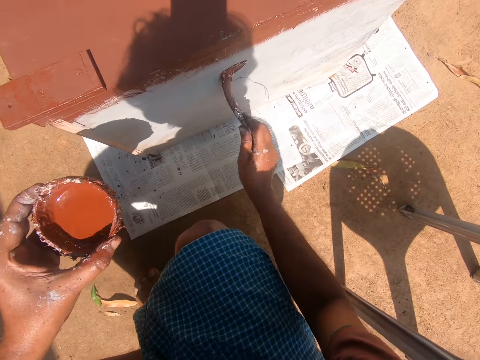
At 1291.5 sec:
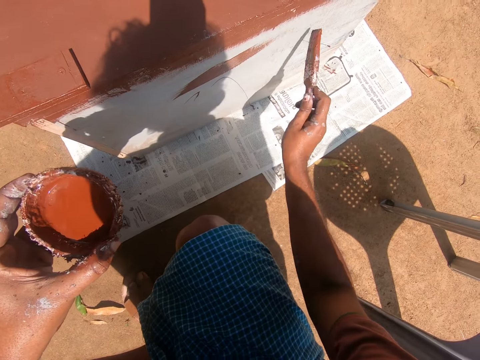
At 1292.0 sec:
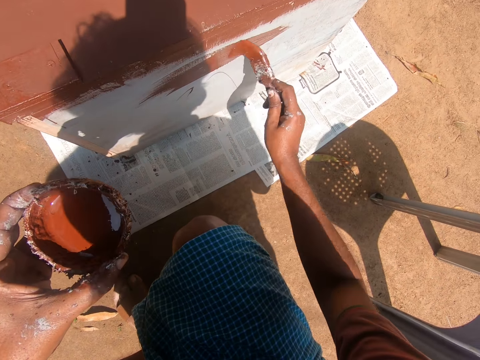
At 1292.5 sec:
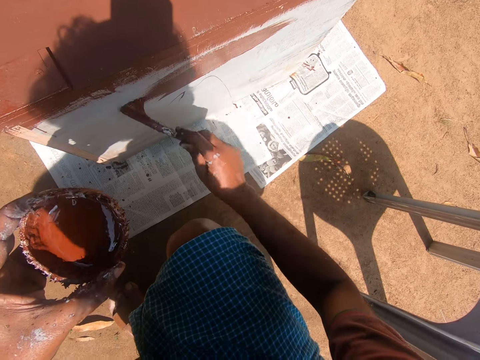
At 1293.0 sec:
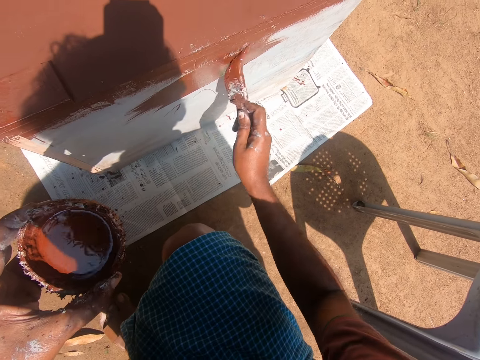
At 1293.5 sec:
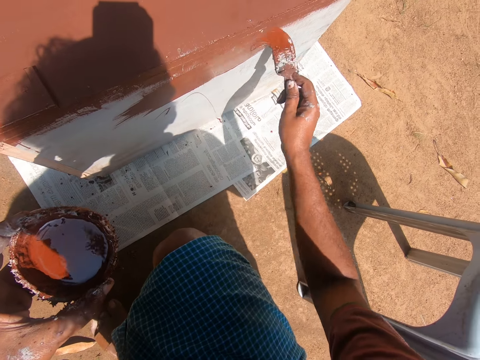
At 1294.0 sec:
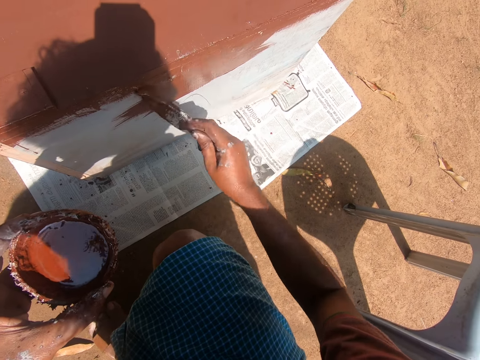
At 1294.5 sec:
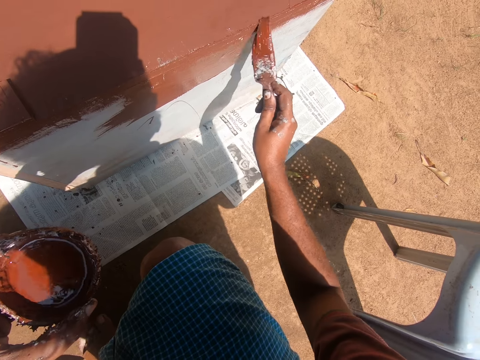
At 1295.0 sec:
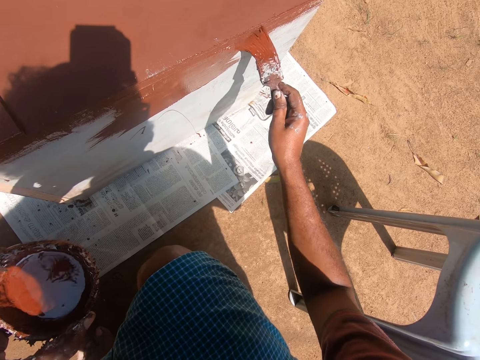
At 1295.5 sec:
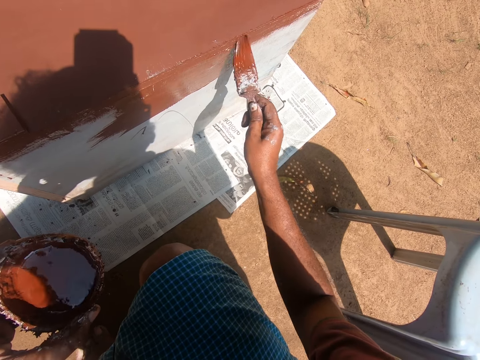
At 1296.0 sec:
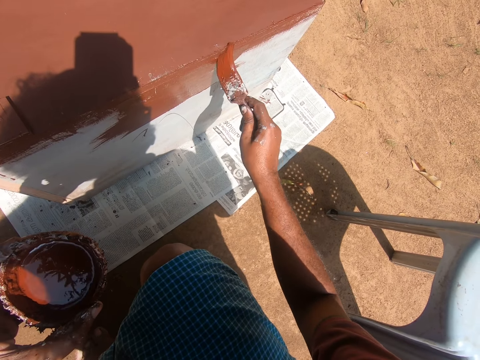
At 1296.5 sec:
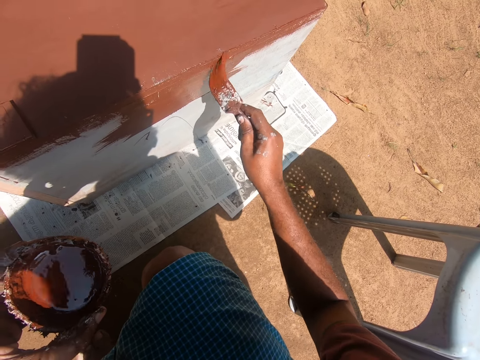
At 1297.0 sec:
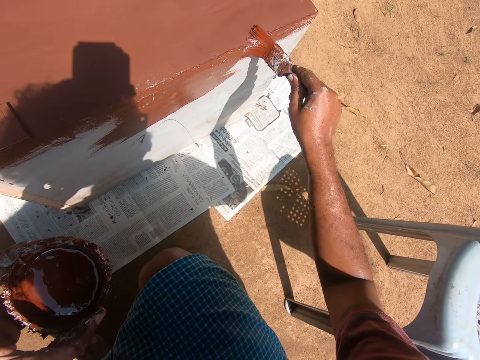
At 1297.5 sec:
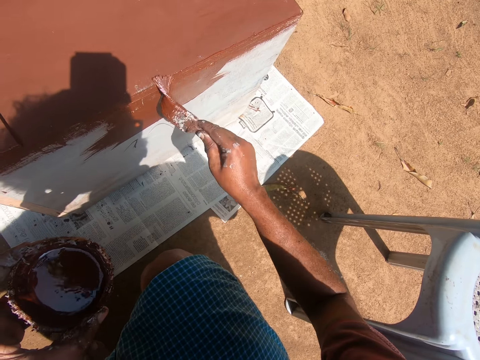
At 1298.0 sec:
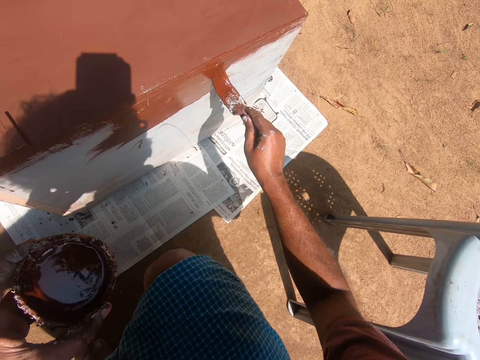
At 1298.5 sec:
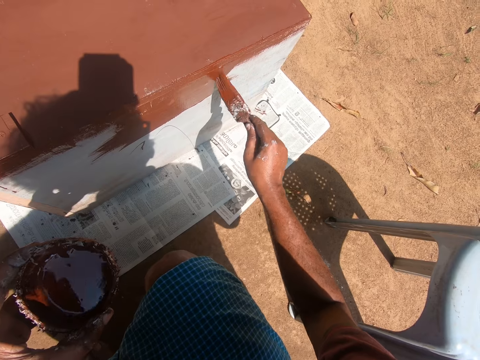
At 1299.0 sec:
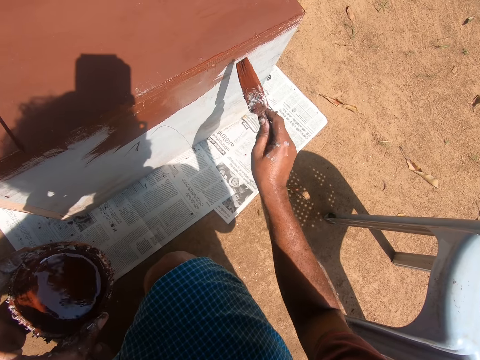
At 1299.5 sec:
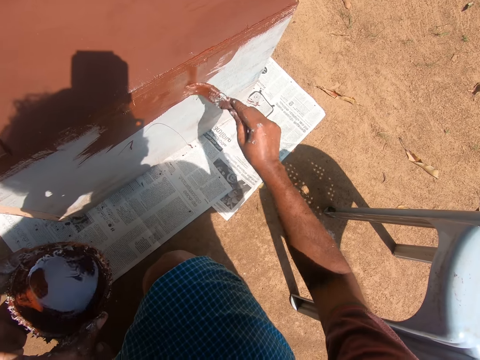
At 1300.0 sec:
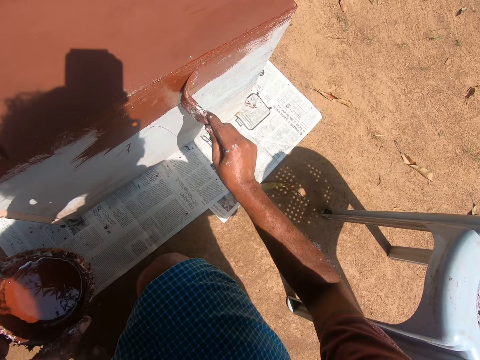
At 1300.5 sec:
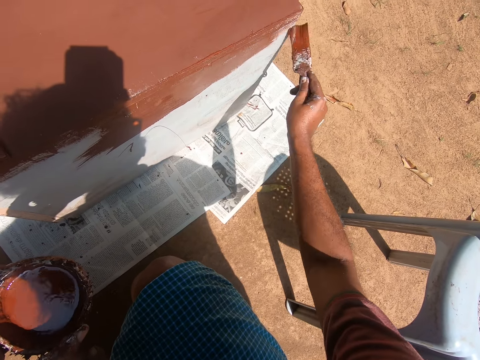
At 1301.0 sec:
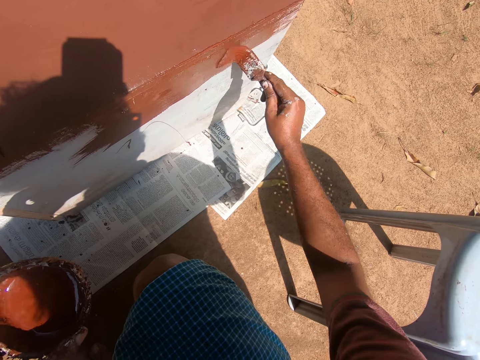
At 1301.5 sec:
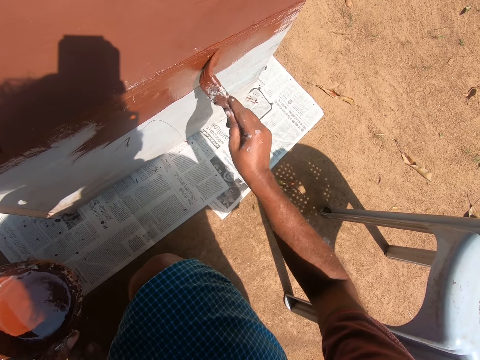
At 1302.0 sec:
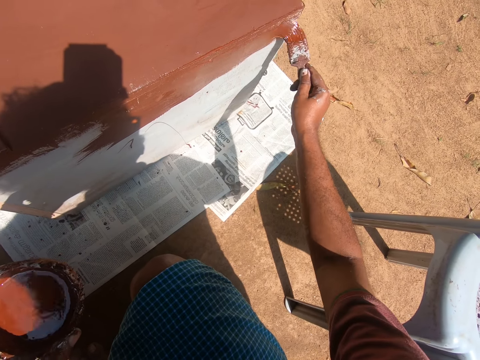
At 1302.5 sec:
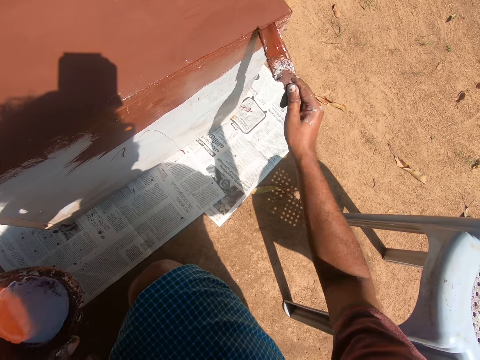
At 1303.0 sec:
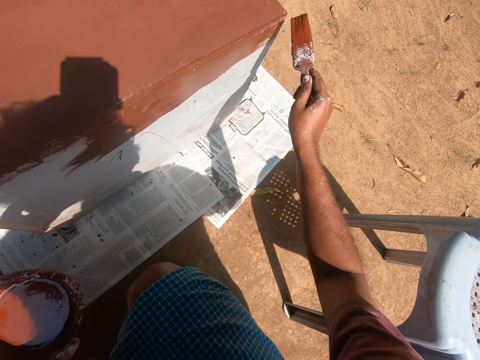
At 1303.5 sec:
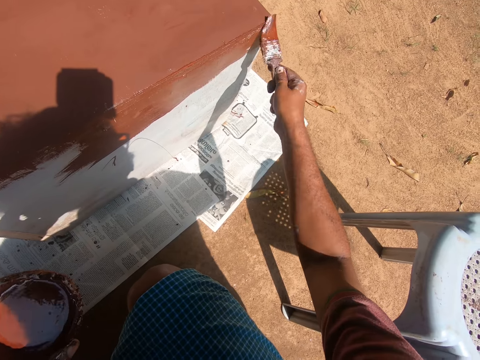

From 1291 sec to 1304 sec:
The camera wearer paints the cupboard with the paint brush.

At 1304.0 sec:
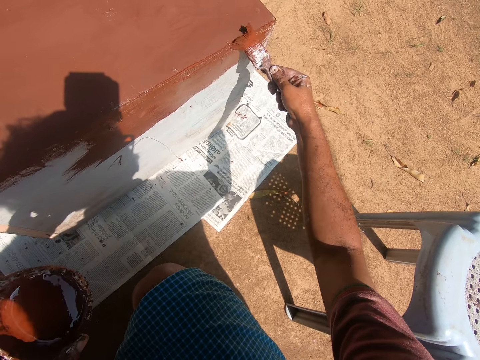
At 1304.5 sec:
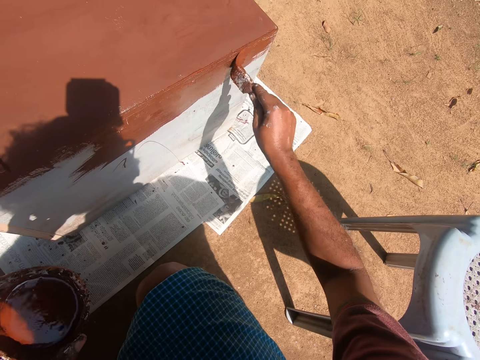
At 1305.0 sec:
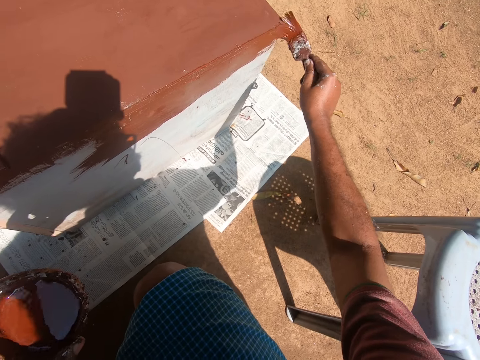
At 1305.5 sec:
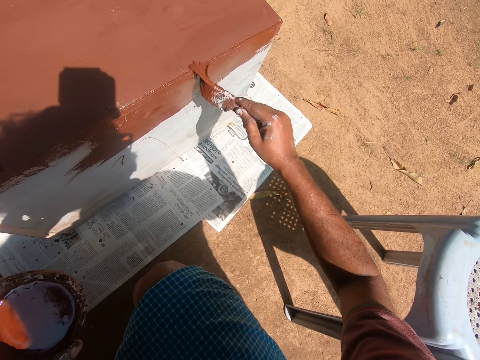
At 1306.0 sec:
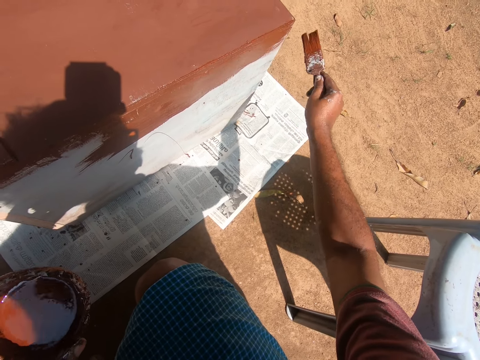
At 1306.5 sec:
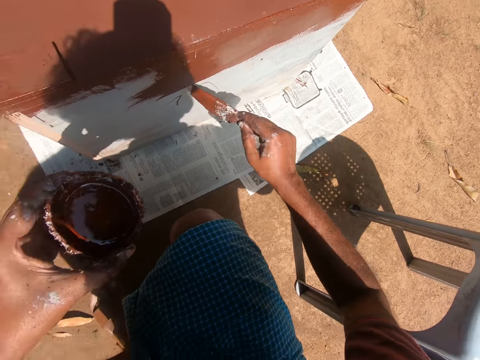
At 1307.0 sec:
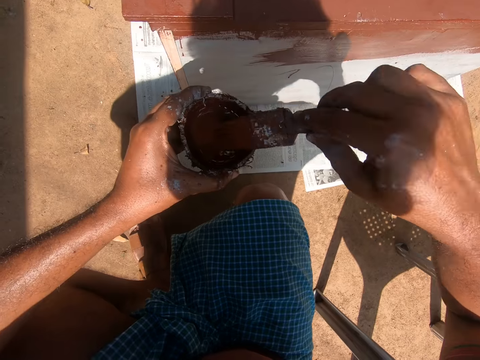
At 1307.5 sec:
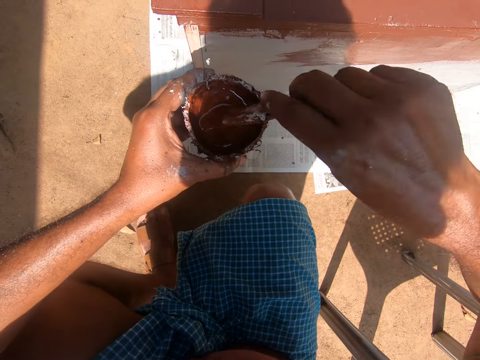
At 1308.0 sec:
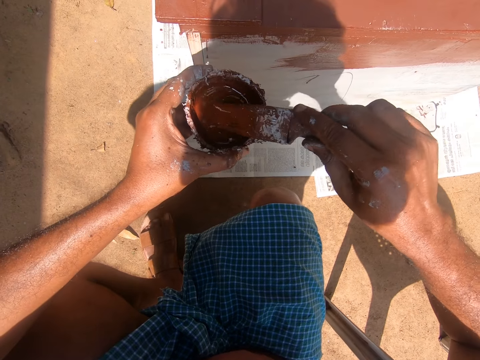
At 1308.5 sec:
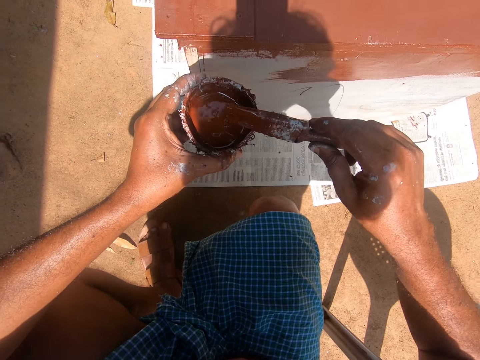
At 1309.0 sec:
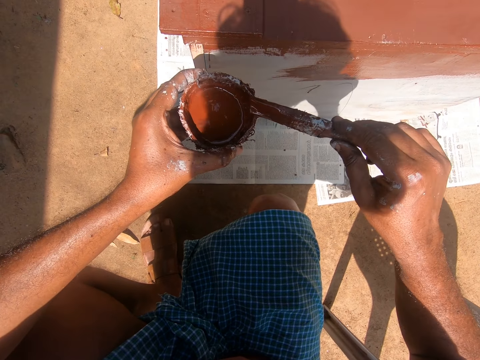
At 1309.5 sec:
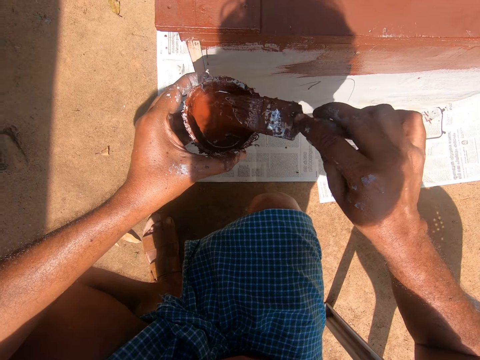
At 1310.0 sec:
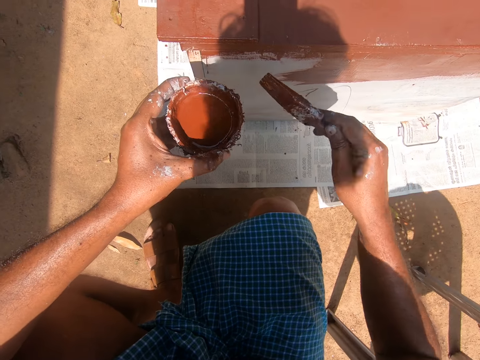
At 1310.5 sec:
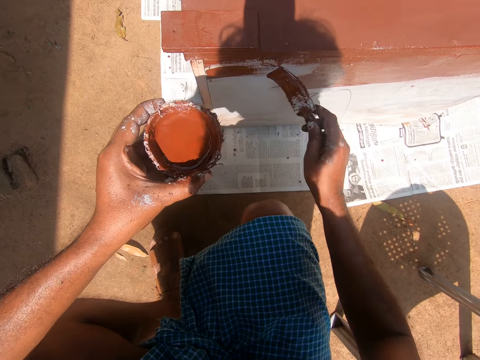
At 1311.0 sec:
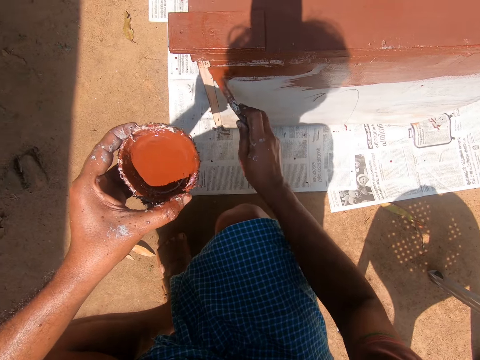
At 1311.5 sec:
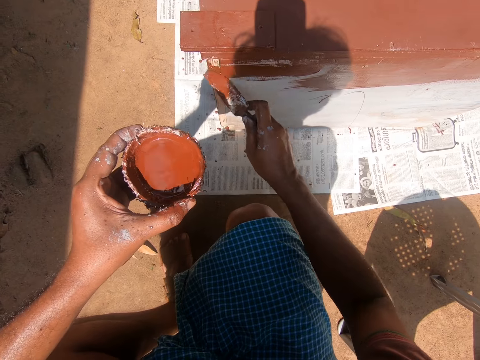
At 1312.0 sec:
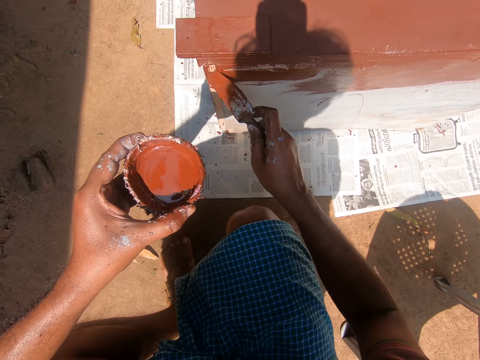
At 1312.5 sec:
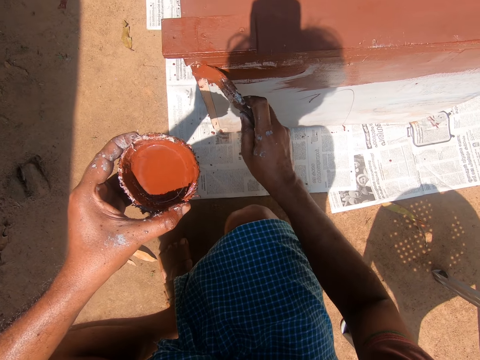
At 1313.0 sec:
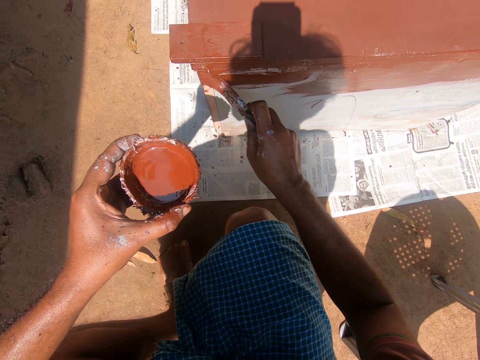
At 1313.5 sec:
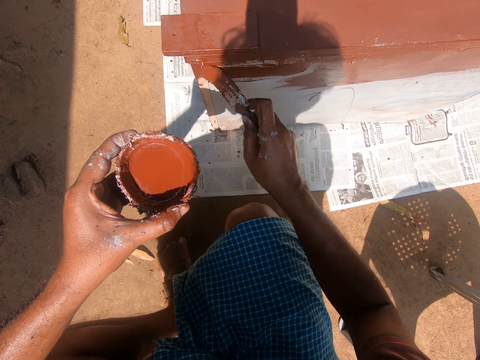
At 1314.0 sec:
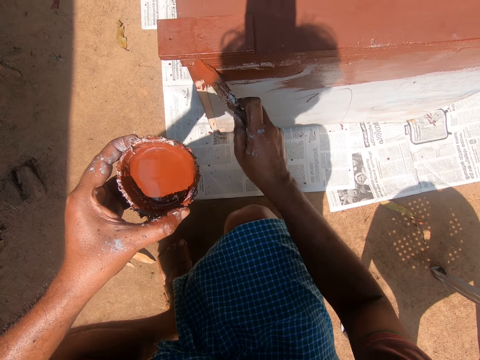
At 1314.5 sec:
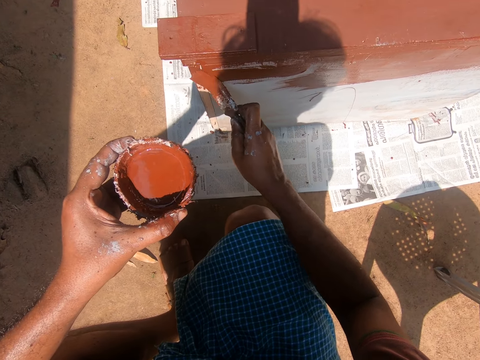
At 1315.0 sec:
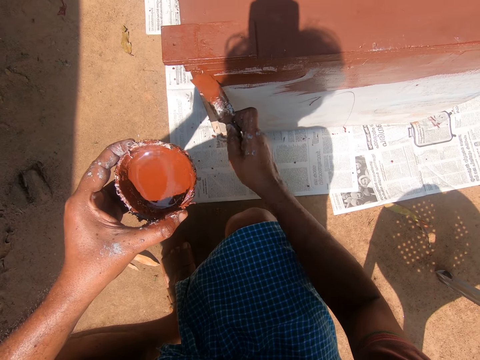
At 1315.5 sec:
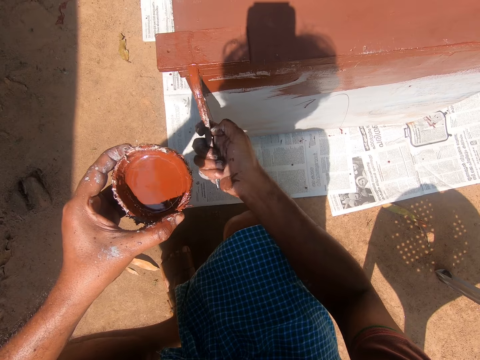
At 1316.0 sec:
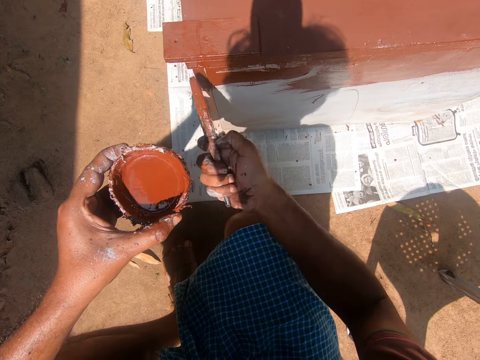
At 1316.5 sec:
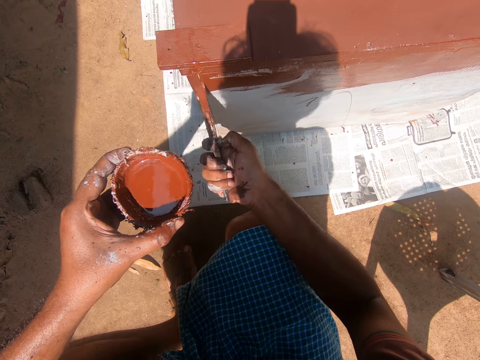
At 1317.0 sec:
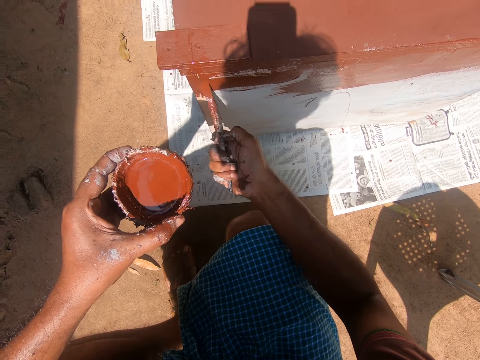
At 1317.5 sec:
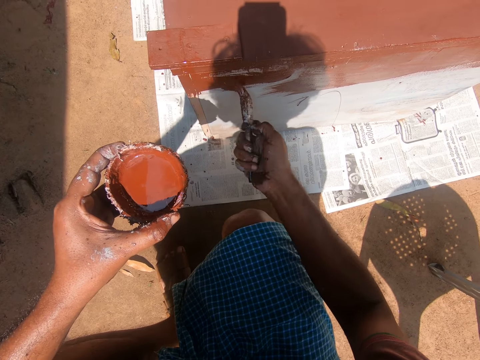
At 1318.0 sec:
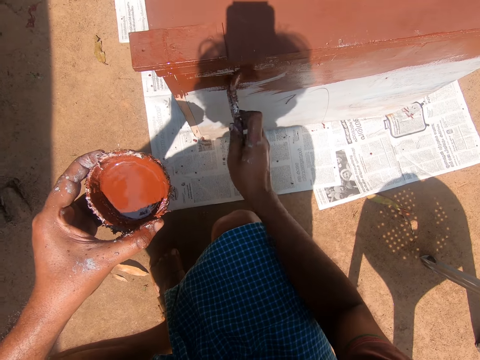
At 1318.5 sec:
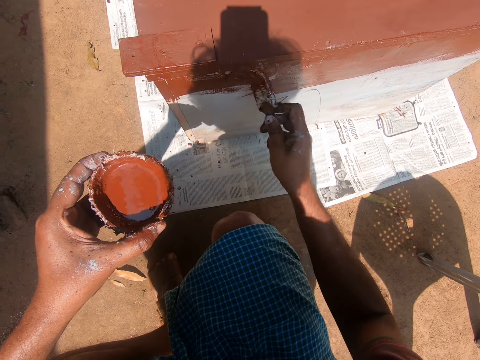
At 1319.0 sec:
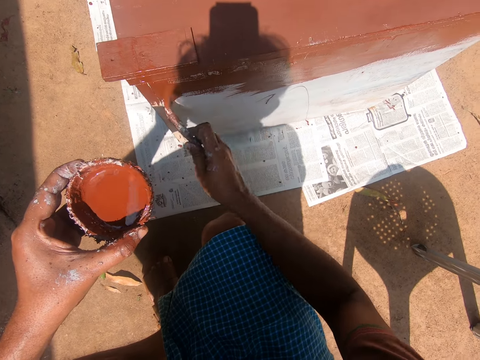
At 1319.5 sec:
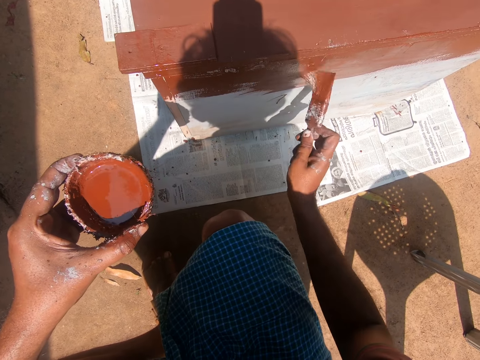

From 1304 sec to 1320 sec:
The camera wearer dips the paint brush into the container of paint. They paint the cupboard with the paint brush.
